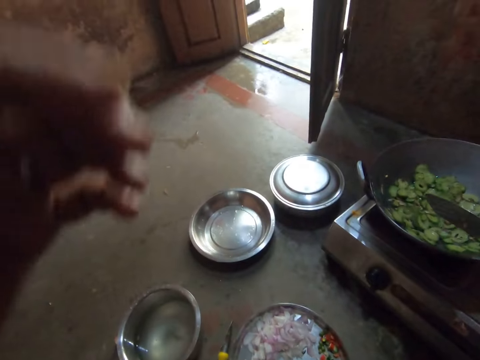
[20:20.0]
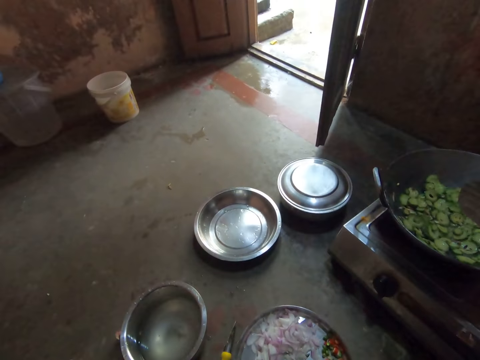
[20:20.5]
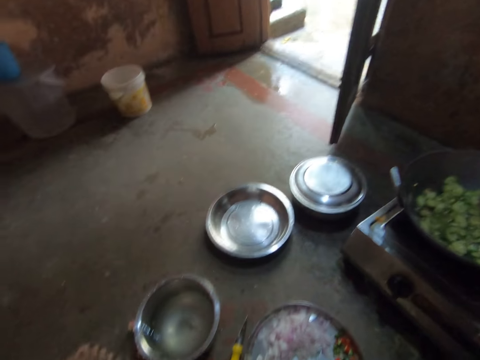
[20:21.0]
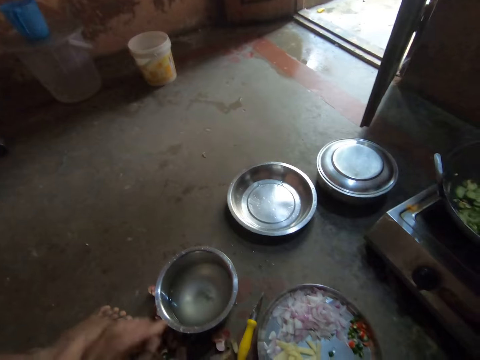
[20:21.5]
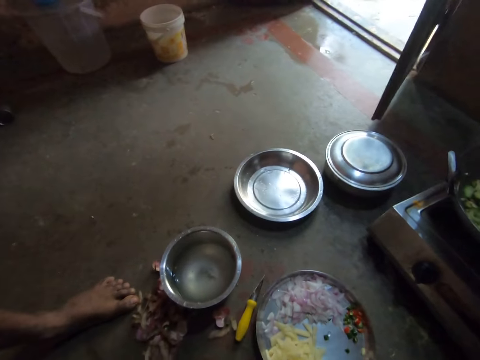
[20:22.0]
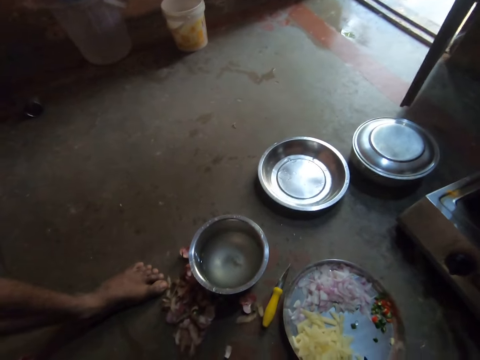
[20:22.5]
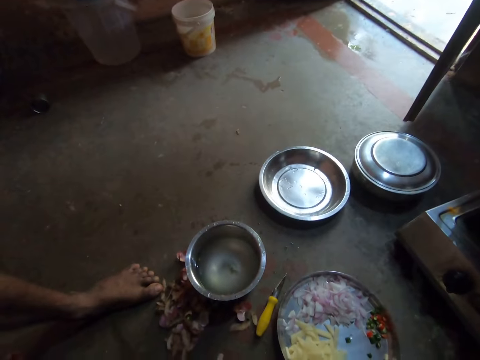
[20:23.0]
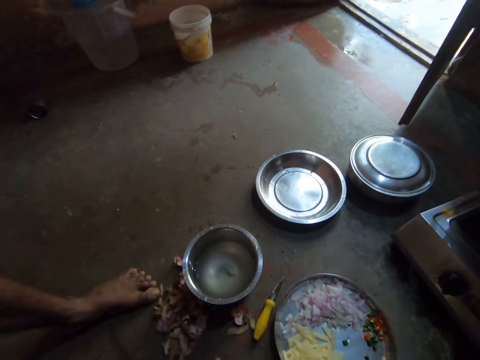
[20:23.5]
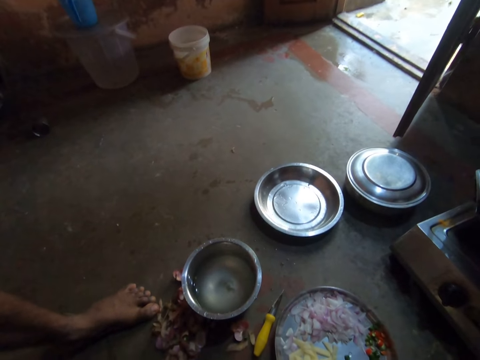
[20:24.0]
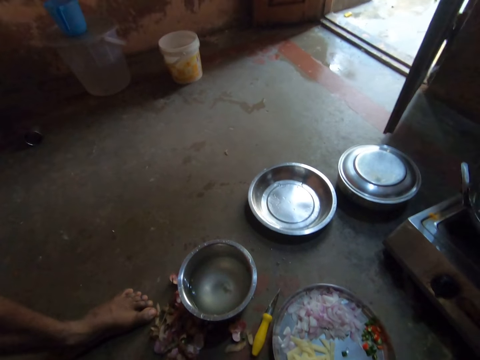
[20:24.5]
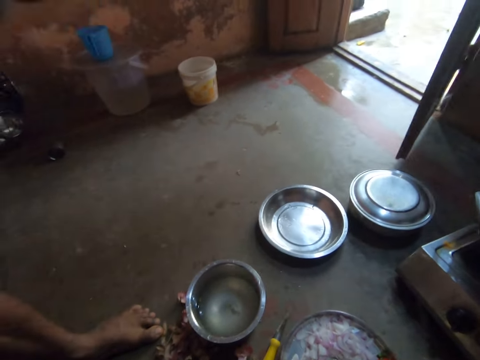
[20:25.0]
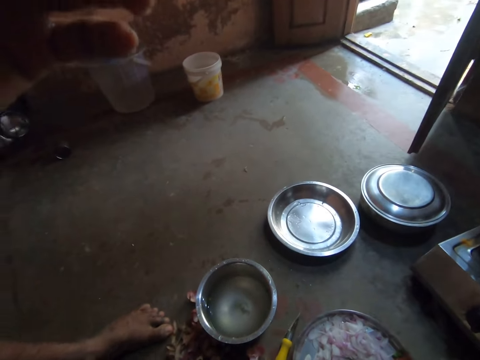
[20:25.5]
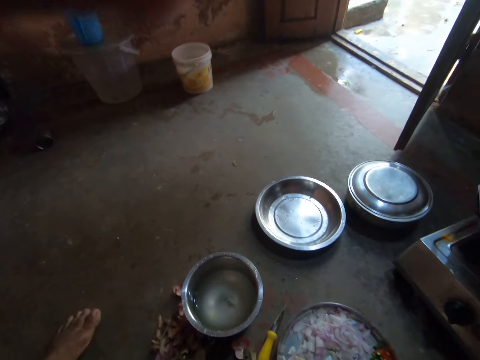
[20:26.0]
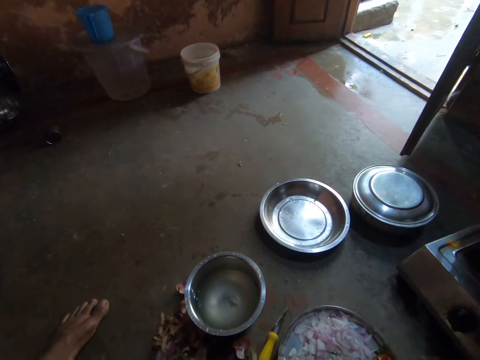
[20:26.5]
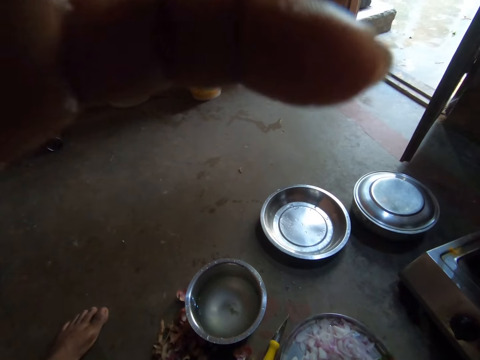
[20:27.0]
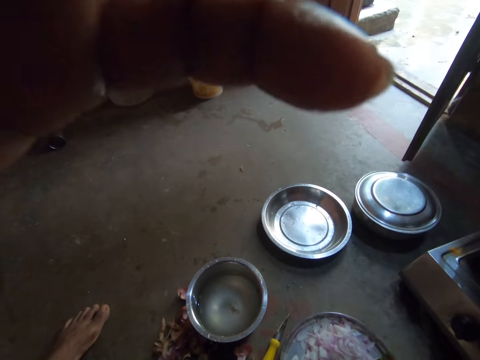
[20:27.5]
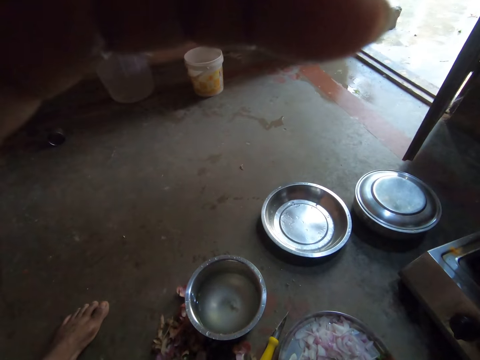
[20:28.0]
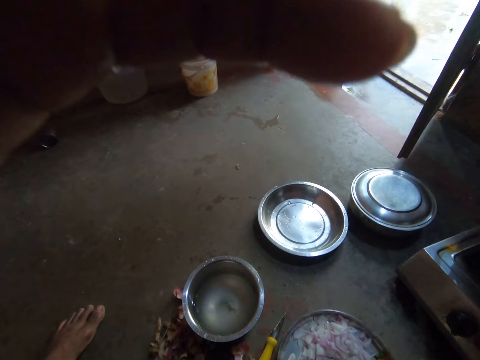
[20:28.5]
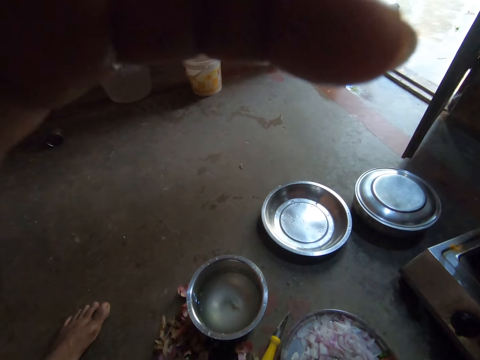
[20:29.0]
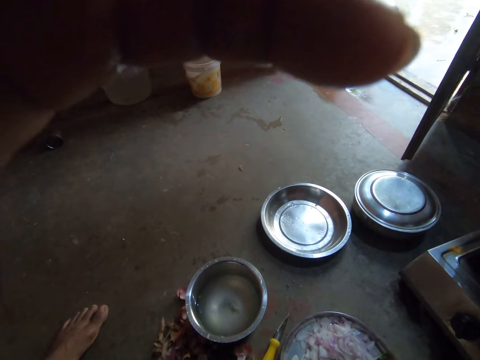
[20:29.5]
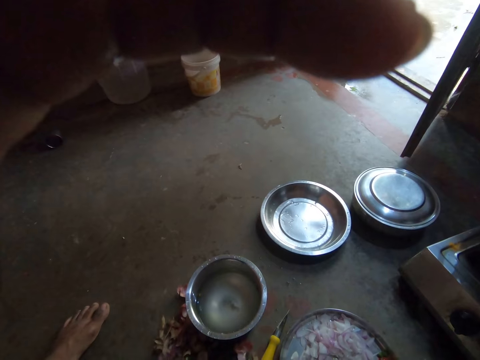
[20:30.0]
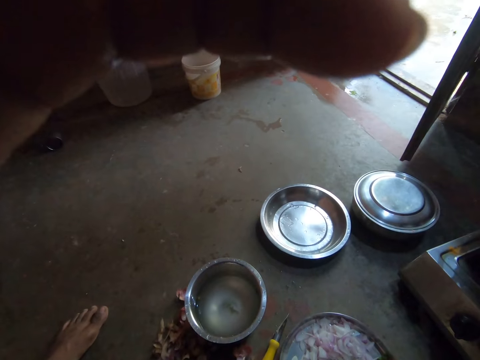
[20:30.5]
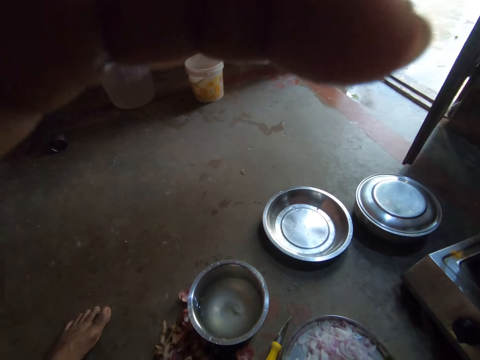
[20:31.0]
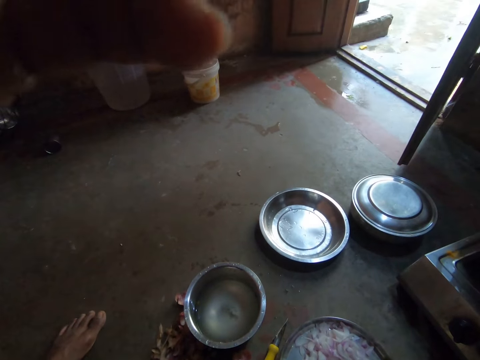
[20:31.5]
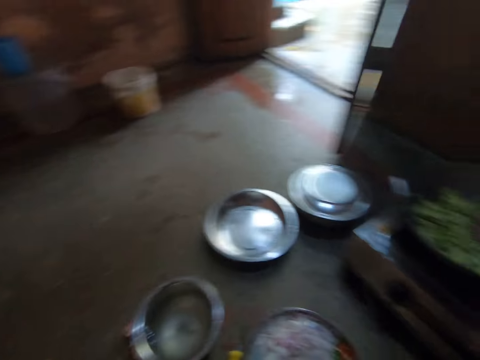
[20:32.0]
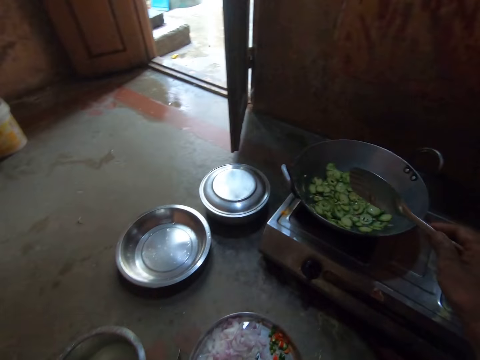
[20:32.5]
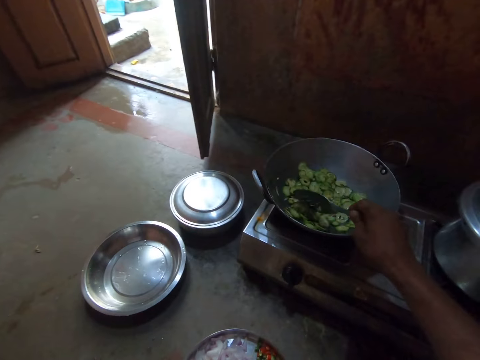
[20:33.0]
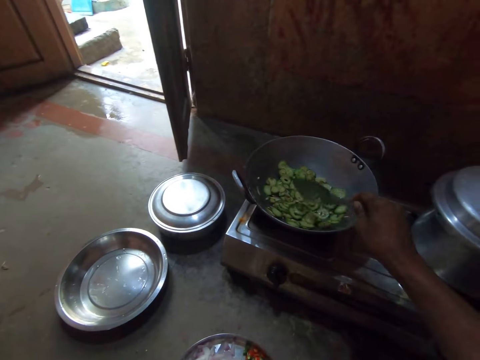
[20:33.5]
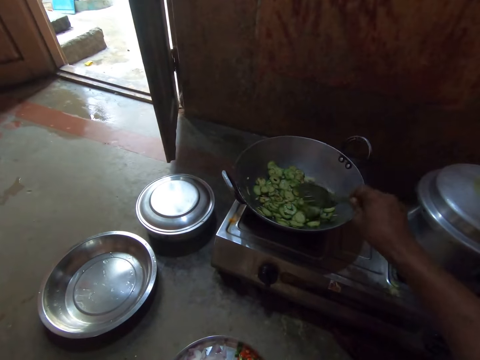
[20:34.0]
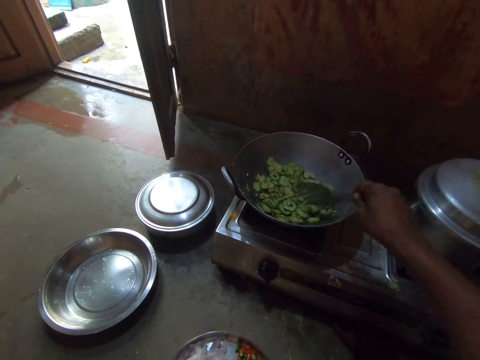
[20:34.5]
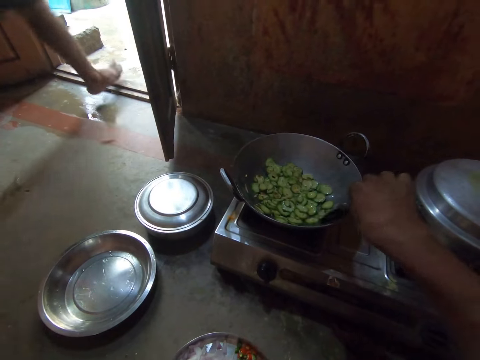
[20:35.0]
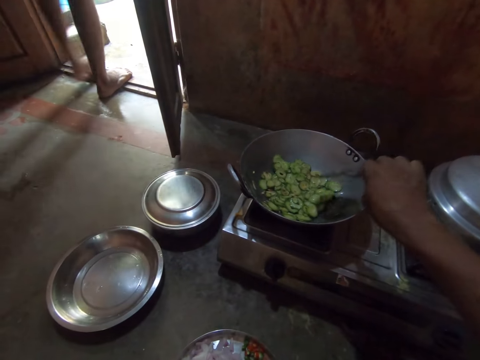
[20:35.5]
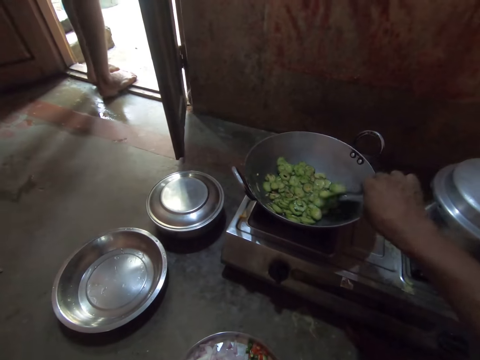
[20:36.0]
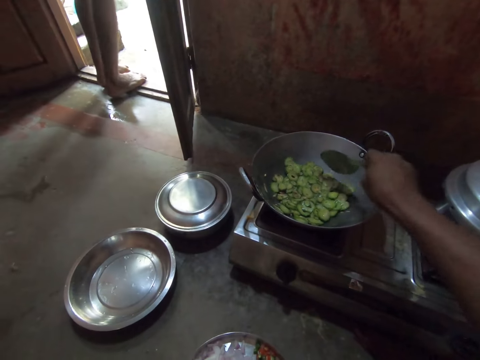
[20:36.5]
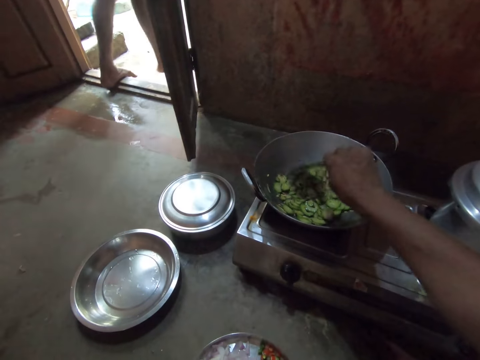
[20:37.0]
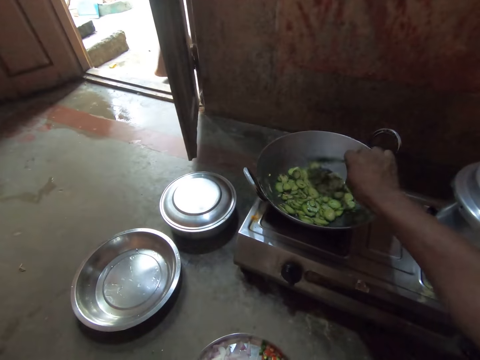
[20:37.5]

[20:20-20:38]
The camera wearer converses with a person. The person converses with the camera wearer. The person converses with the camera wearer again. The camera wearer converses with the person. The person converses with the camera wearer. The camera wearer converses with the person. They stir the chopped vegetables in a deep frying pan with the spoon.

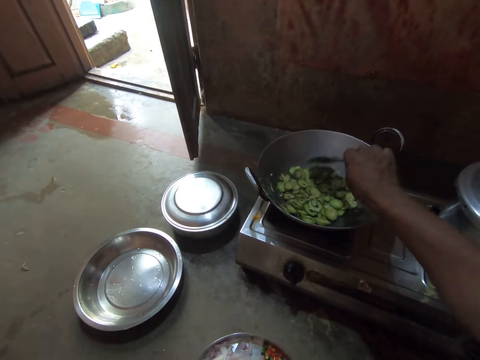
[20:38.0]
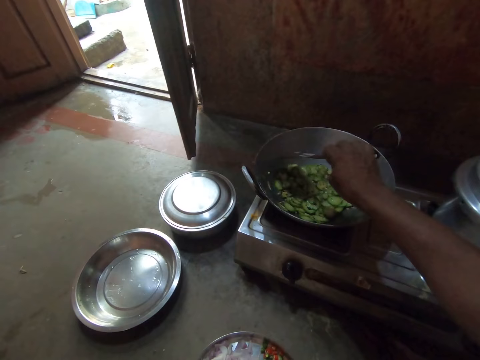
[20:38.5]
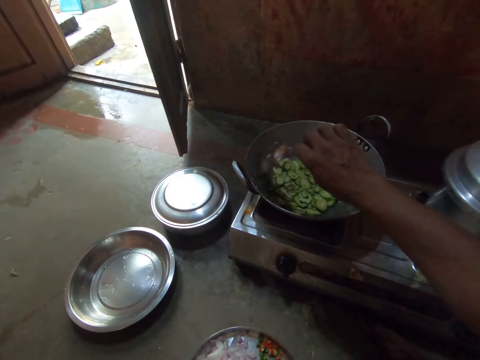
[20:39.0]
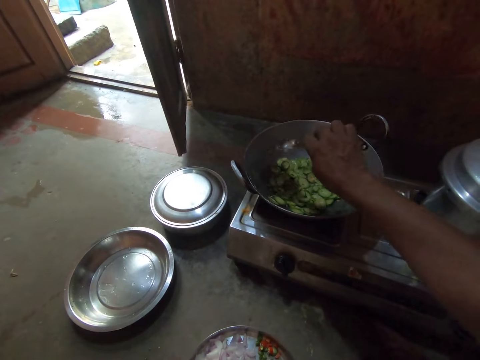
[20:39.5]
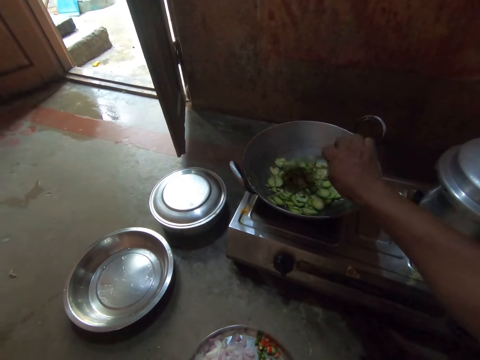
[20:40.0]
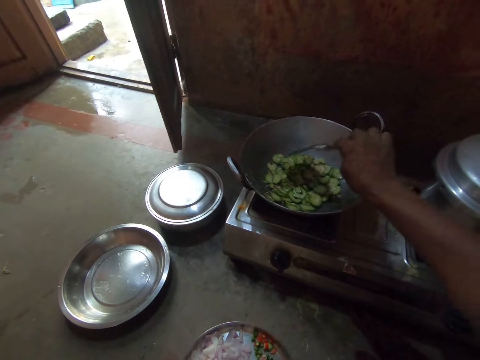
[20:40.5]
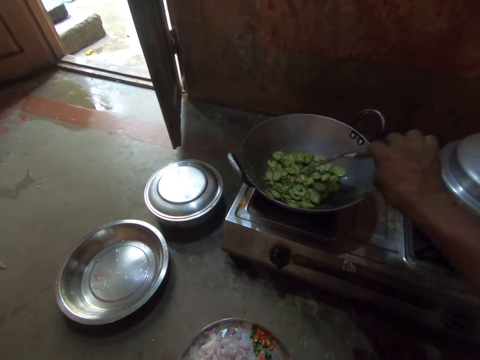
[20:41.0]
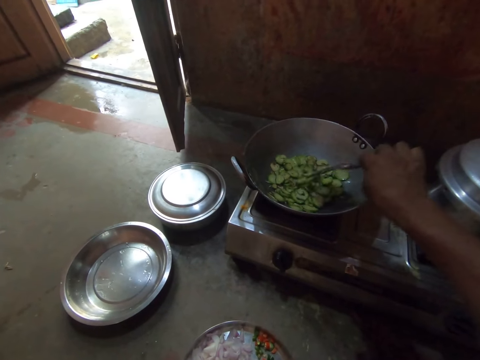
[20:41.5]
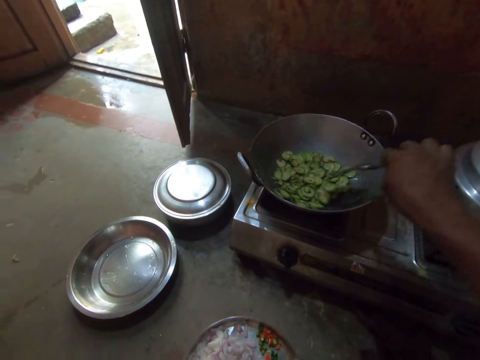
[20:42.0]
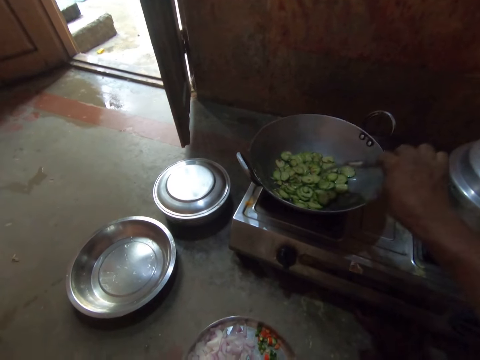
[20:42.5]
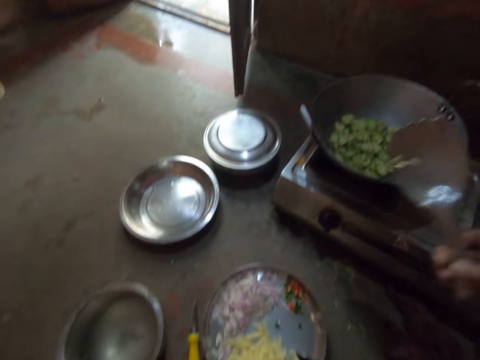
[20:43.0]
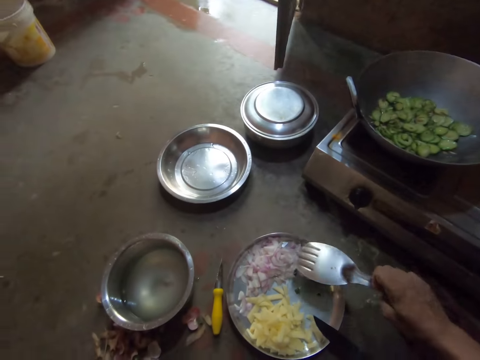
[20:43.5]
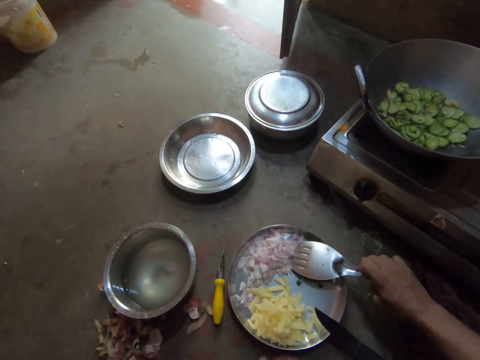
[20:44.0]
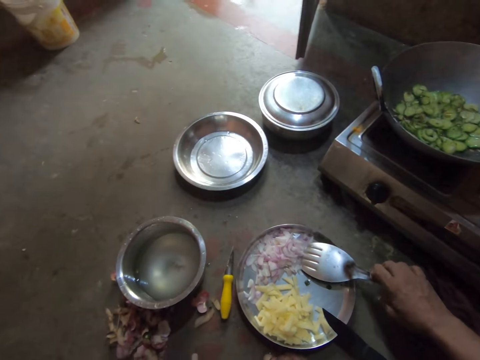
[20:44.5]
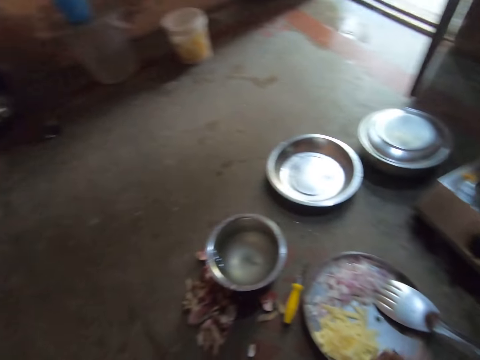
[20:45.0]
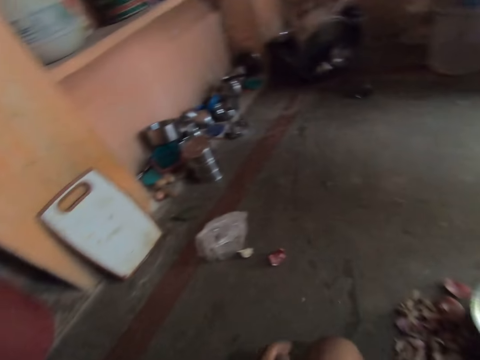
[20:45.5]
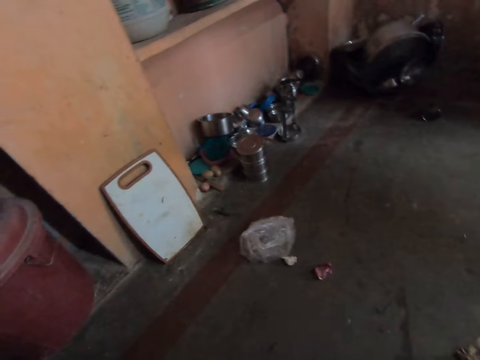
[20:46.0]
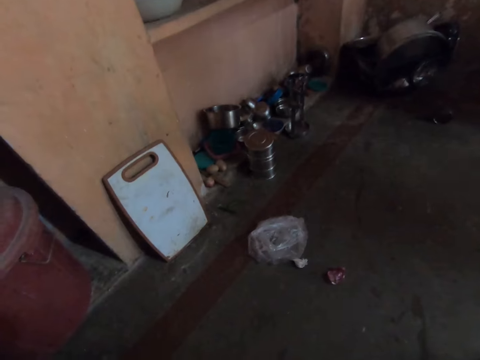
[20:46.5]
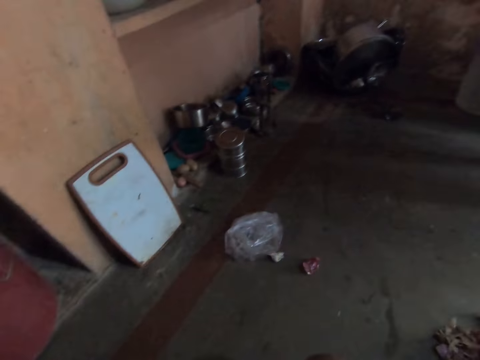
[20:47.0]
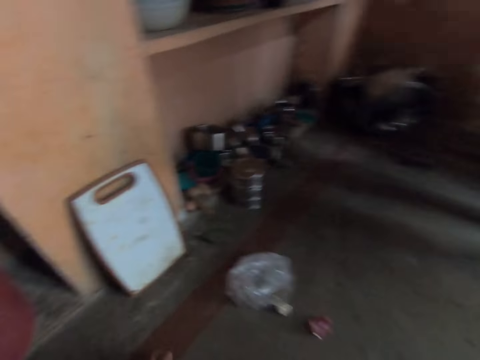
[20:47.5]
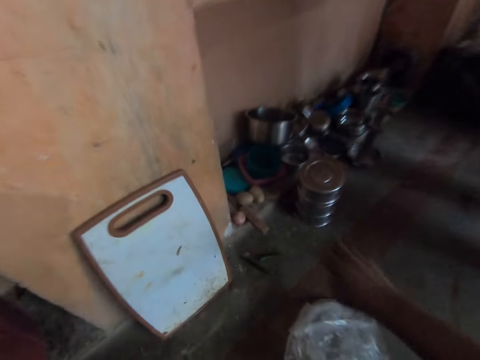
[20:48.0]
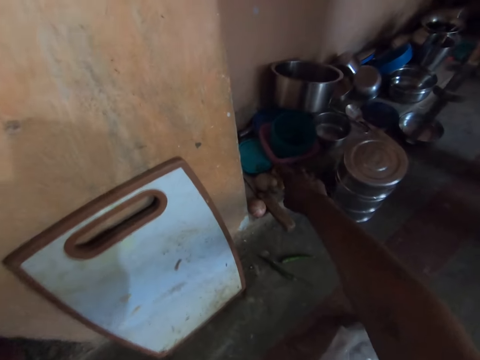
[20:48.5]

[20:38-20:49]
The camera wearer places the steel flat cooking spoon on the round tray. They stare at the wall. They reach for the potatoes. They converse with a man. The man talks to the camera wearer.
